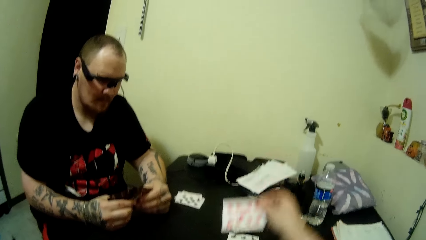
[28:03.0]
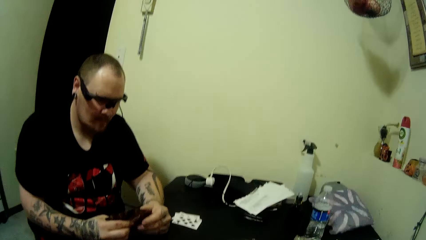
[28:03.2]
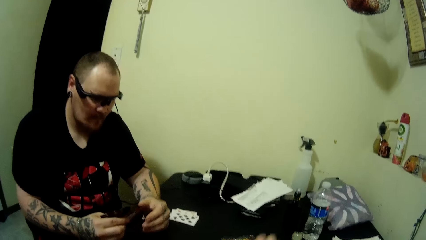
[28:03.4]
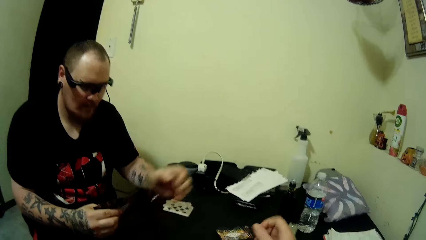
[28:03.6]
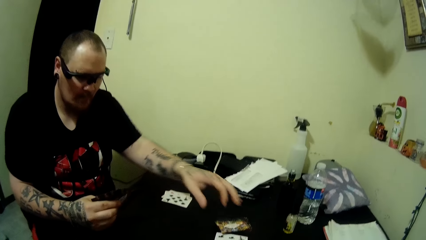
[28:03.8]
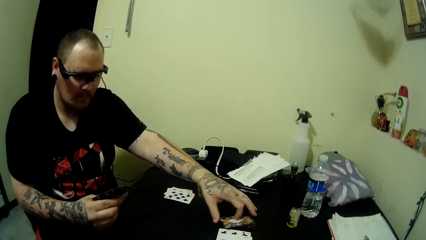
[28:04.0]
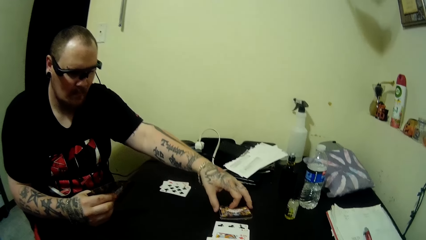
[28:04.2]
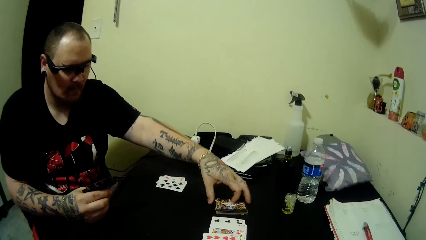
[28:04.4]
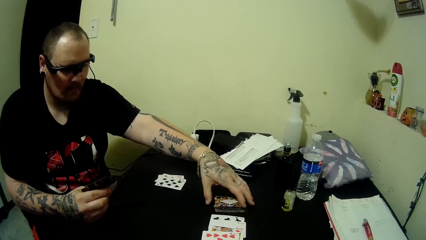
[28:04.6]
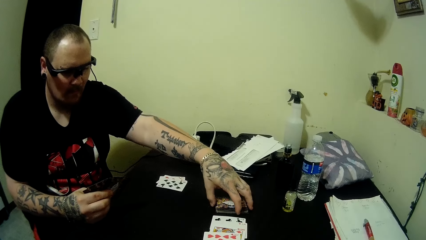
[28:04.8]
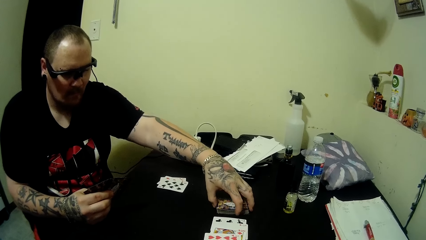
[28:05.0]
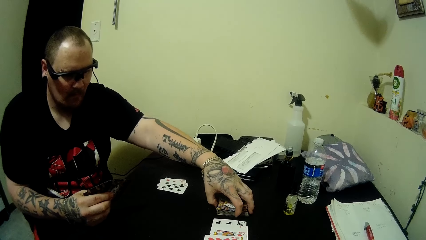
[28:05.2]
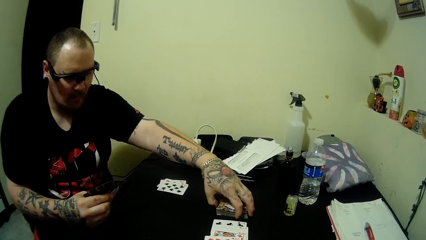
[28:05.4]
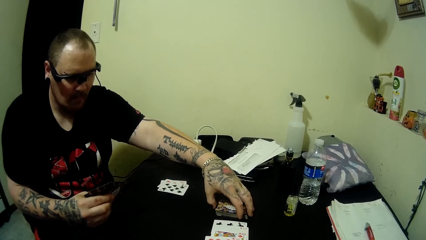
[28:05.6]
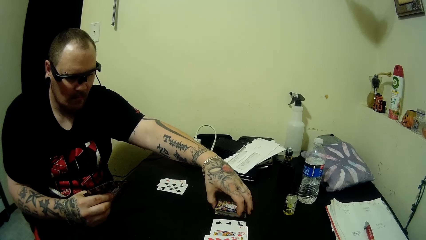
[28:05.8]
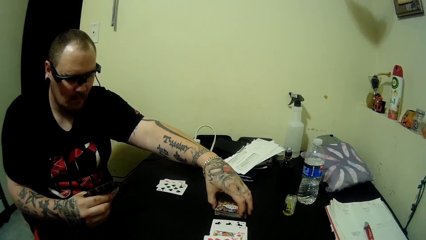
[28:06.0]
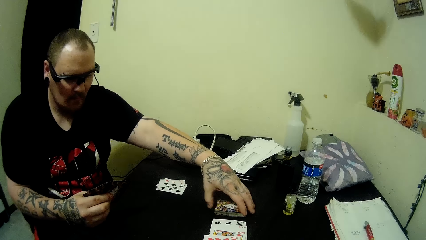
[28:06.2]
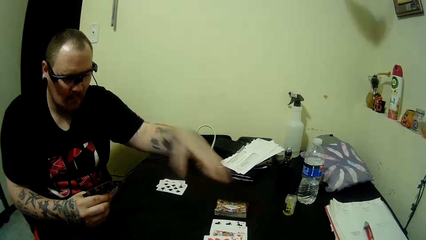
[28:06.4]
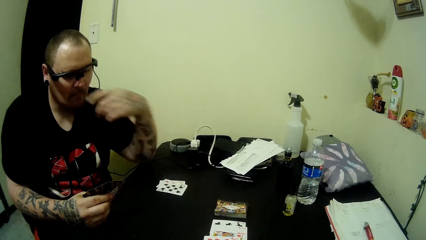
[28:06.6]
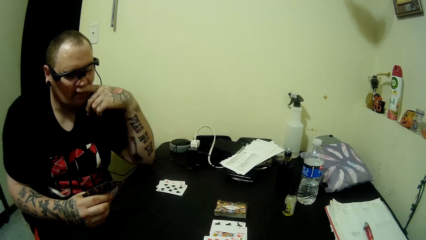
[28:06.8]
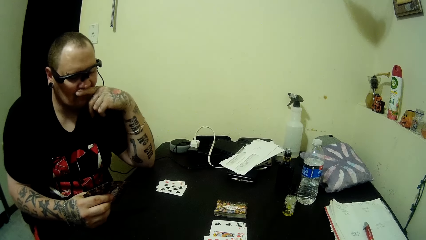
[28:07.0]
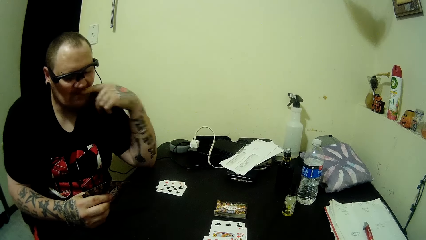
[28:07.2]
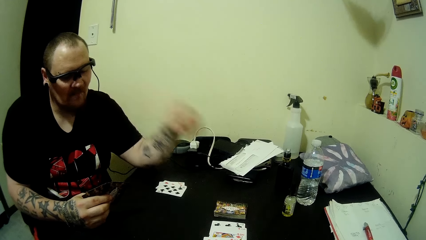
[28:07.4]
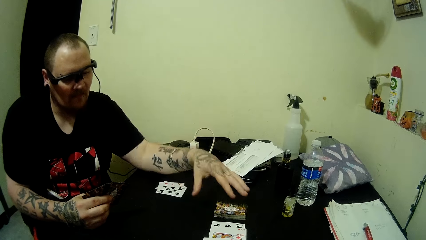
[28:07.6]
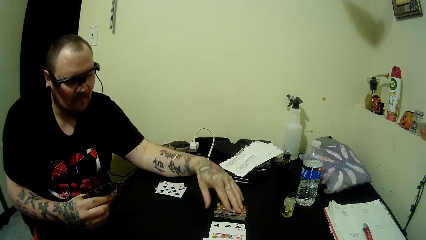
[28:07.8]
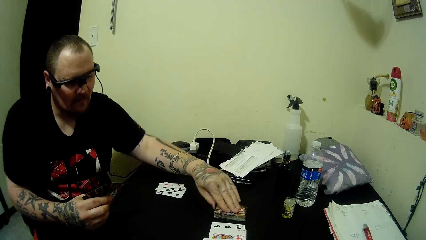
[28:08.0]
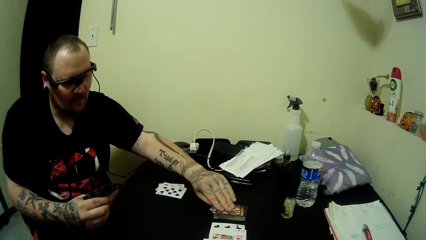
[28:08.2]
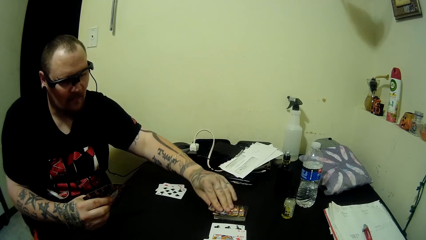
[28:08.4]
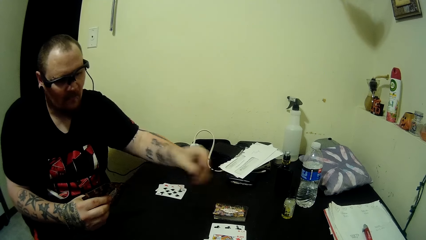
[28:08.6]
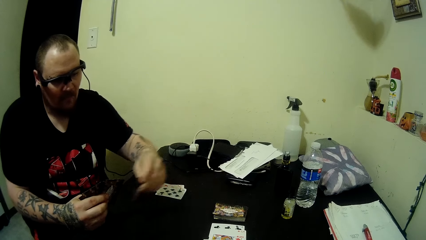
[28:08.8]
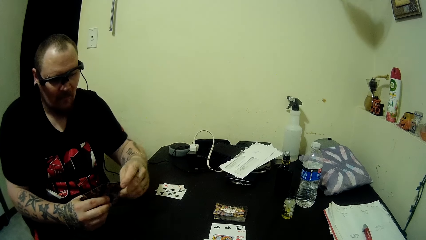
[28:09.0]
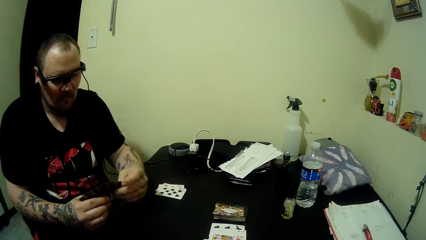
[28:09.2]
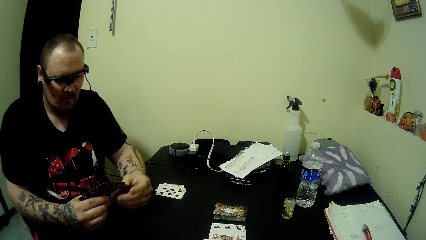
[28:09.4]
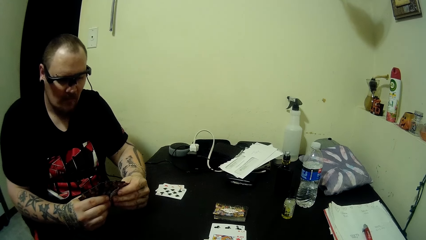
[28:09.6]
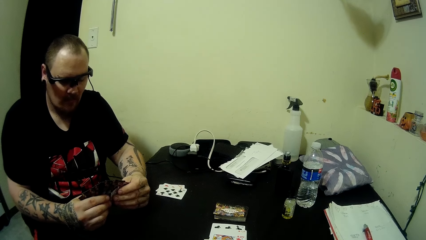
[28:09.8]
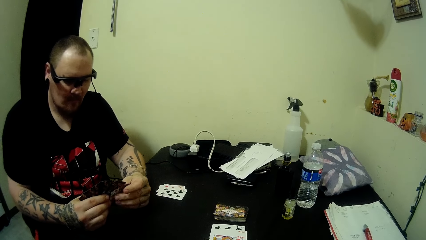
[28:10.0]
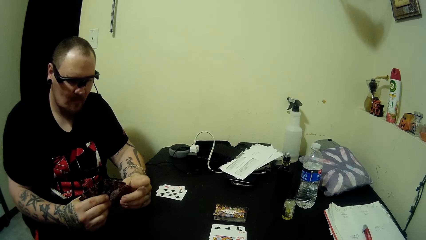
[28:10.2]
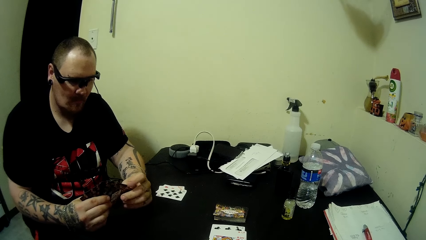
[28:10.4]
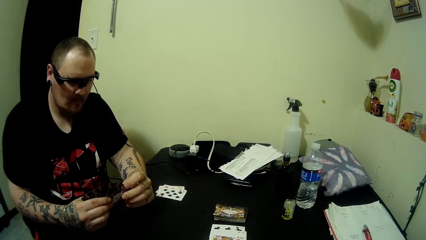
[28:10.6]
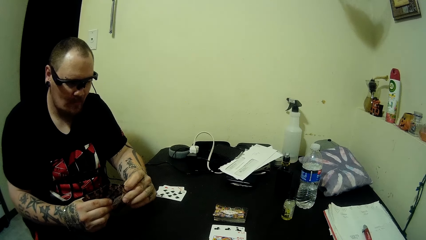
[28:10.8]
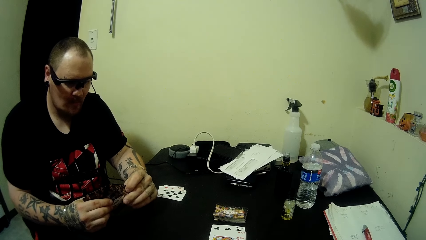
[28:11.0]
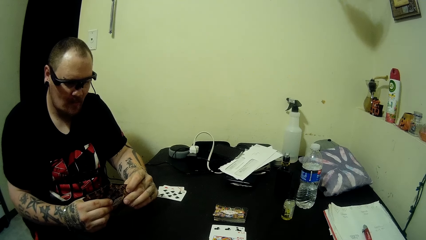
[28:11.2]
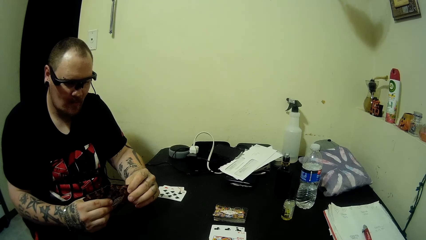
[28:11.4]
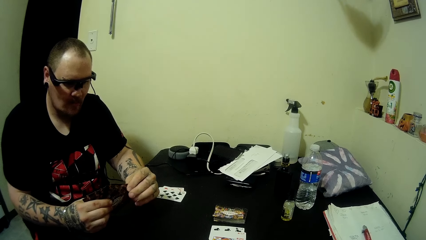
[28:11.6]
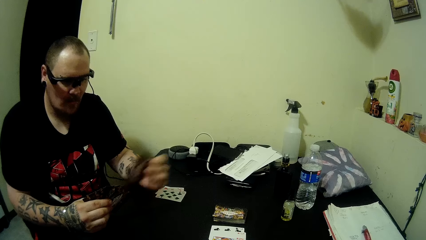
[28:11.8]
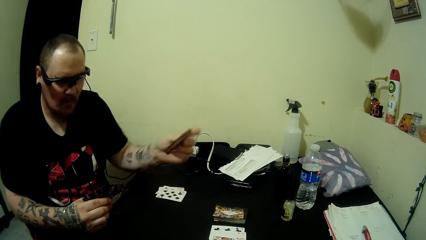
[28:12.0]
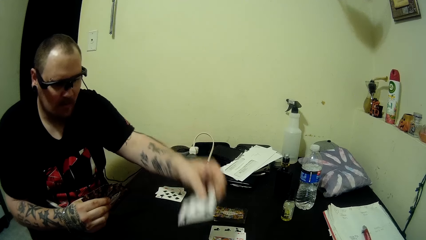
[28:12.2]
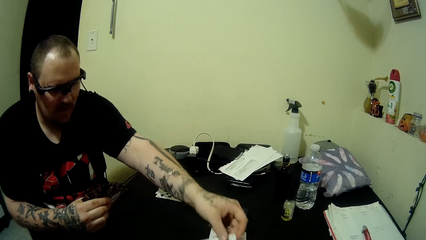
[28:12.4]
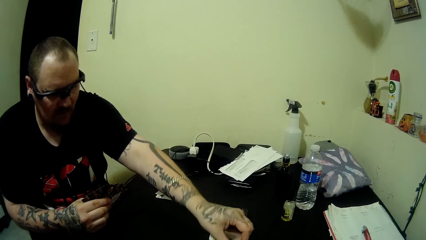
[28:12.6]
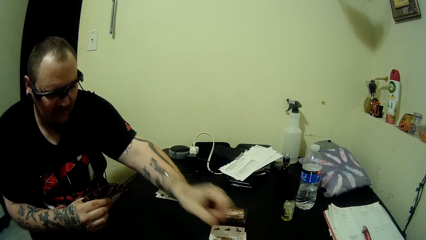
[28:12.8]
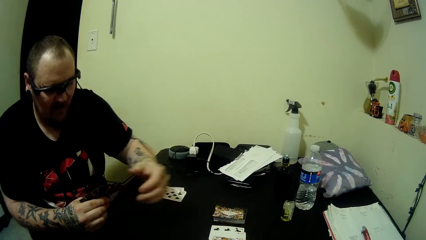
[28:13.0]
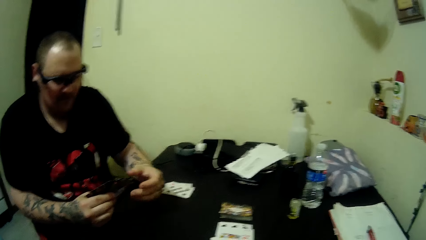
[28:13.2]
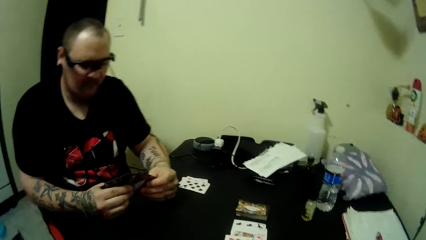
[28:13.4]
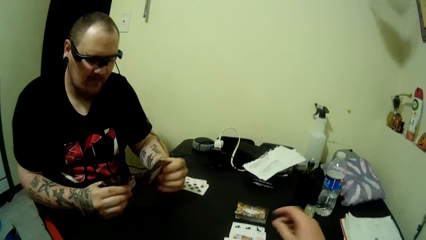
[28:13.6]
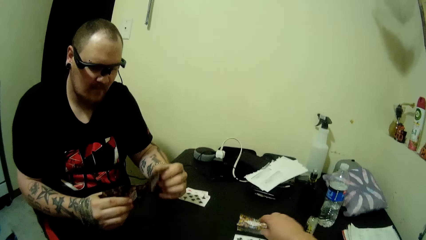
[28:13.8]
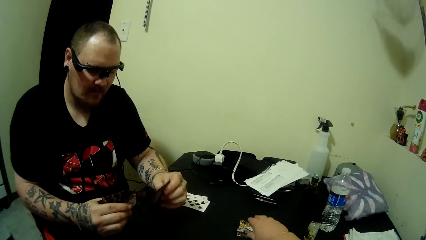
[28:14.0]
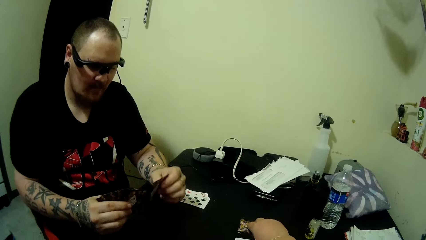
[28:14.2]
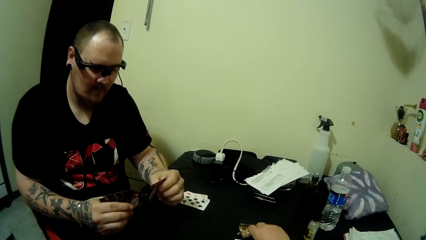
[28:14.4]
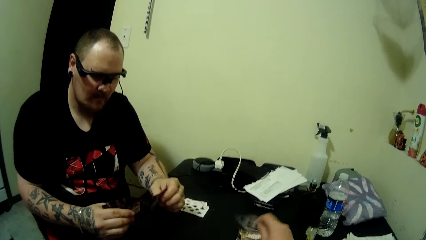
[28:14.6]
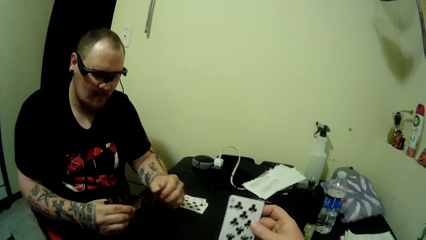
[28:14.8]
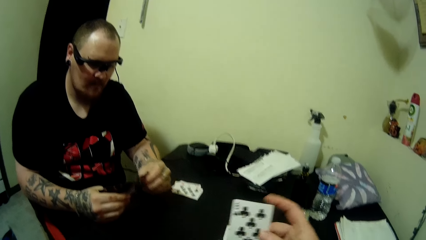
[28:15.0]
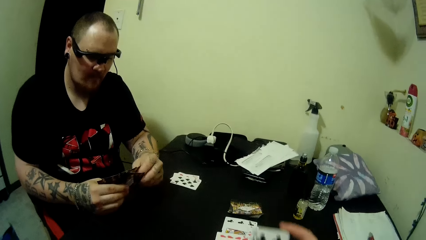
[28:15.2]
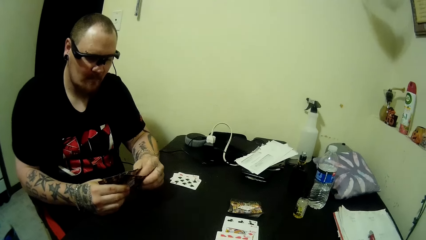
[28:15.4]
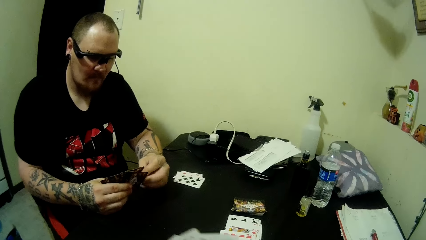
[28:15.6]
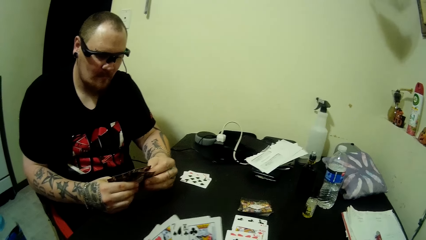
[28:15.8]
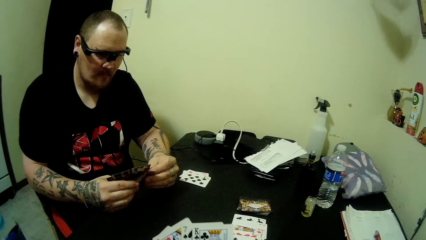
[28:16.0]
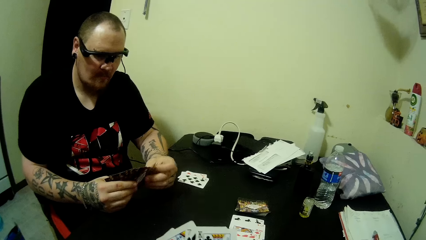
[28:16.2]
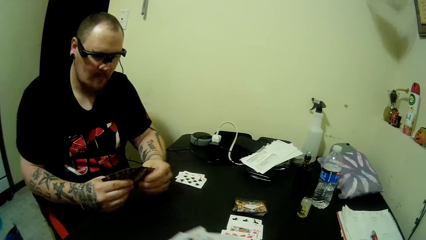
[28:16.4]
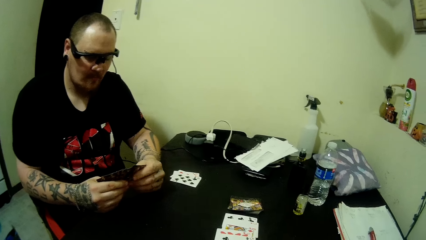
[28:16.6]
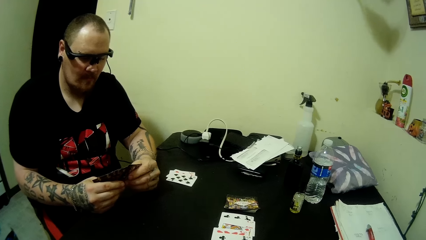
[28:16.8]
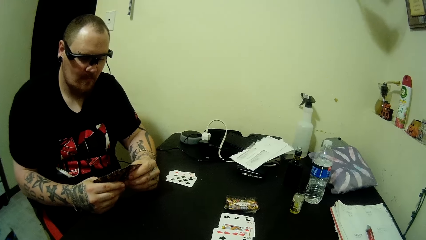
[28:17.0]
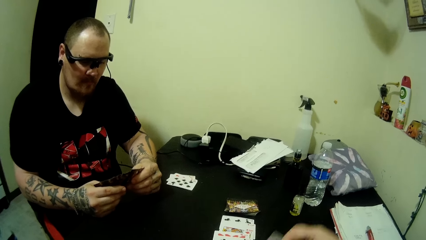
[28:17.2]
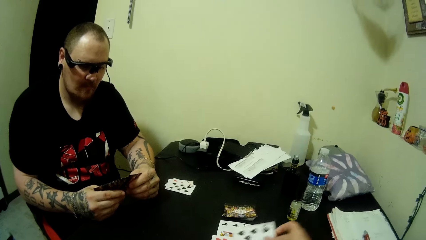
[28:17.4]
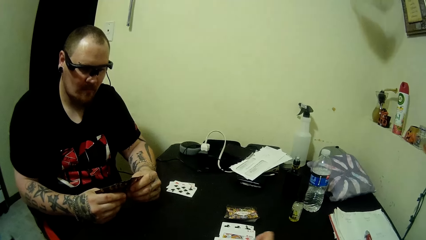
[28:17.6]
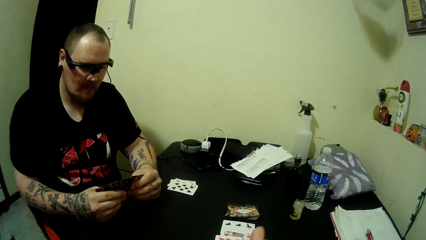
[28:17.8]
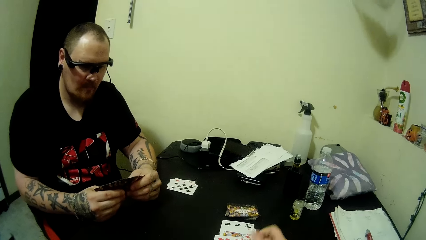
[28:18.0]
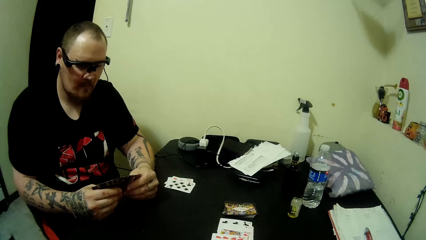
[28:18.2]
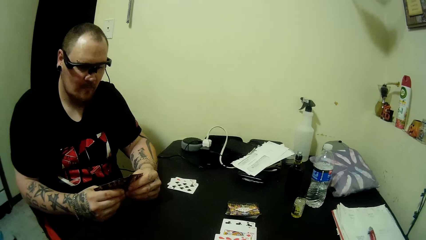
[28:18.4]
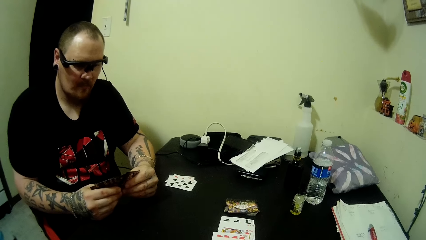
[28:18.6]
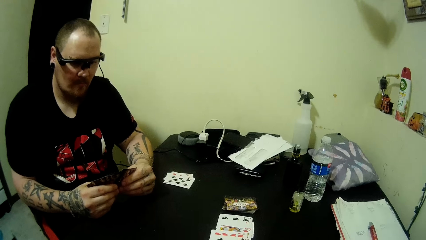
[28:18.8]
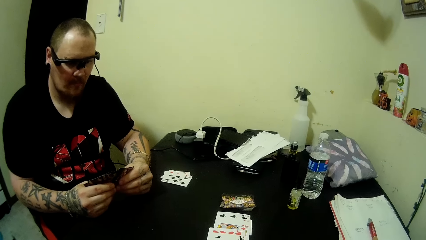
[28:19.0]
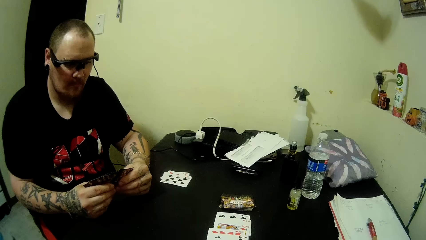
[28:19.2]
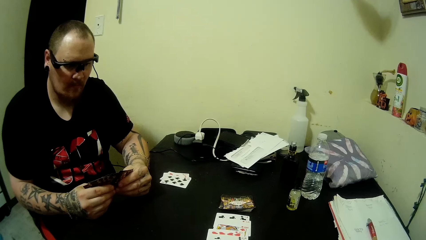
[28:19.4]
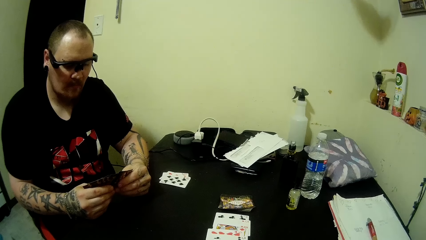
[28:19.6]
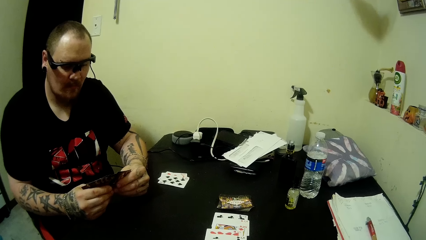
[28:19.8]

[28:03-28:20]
The camera wearer places a card on the table. A man collects cards together on the table and arranges the card on the table. He touches his nose, picks up a card from the stacked cards on the table, adjusts his cards and picks out a card. The camera wearer plays a card on the table. The man places a card on the table. The camera wearer picks up a card from the stacked cards on the table. She adjusts her cards. She places a card on the table.
